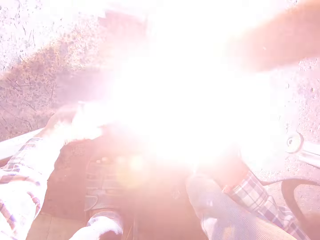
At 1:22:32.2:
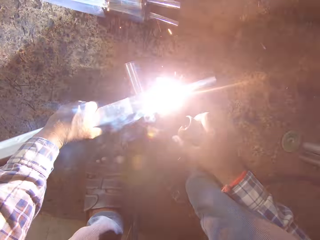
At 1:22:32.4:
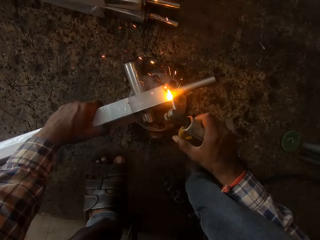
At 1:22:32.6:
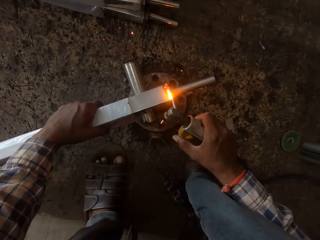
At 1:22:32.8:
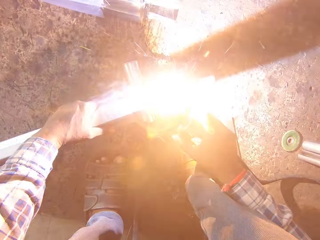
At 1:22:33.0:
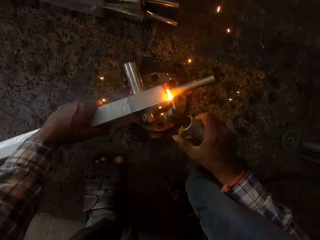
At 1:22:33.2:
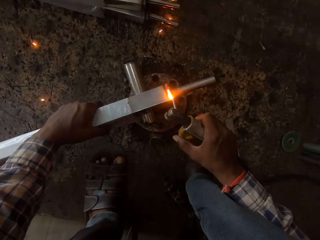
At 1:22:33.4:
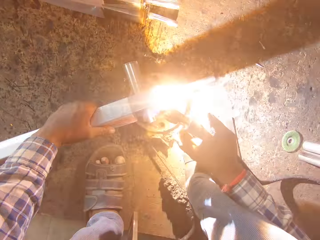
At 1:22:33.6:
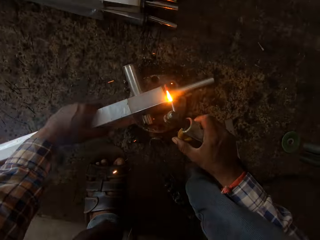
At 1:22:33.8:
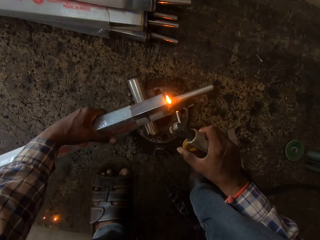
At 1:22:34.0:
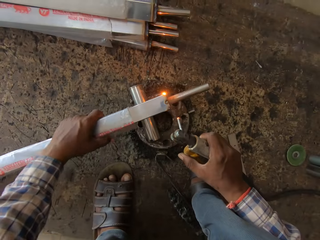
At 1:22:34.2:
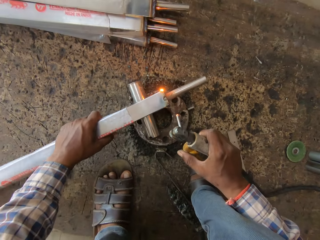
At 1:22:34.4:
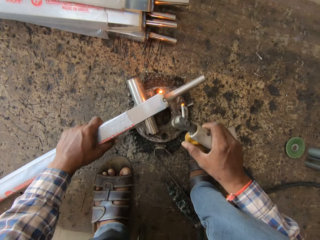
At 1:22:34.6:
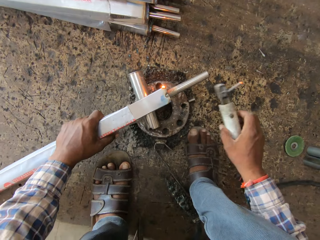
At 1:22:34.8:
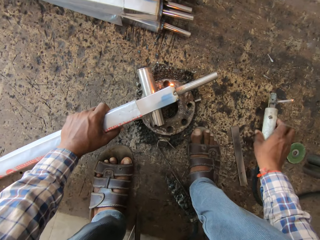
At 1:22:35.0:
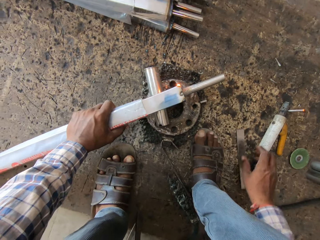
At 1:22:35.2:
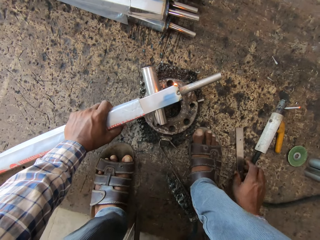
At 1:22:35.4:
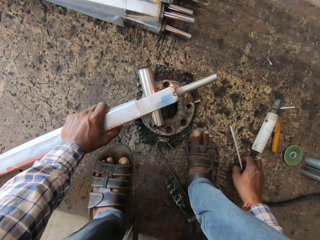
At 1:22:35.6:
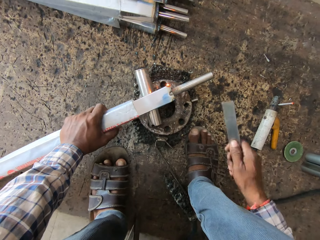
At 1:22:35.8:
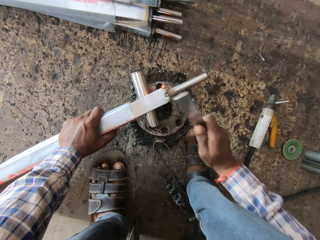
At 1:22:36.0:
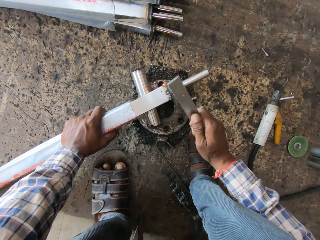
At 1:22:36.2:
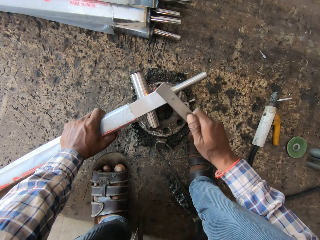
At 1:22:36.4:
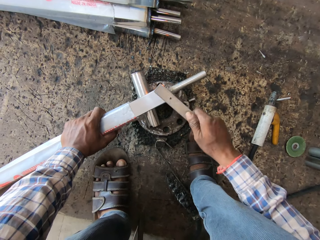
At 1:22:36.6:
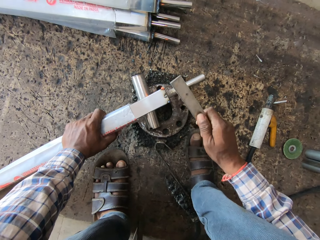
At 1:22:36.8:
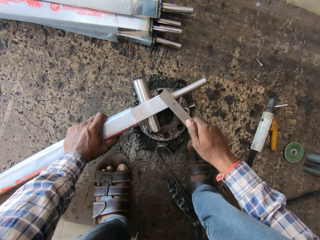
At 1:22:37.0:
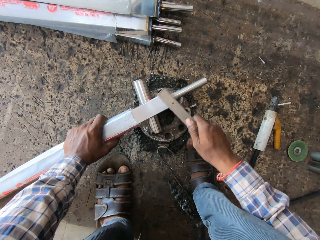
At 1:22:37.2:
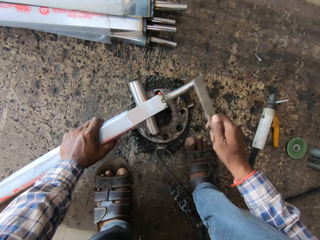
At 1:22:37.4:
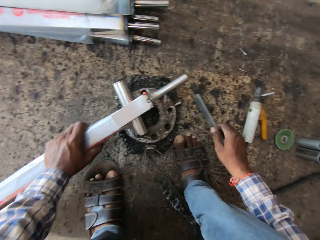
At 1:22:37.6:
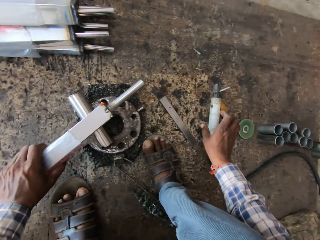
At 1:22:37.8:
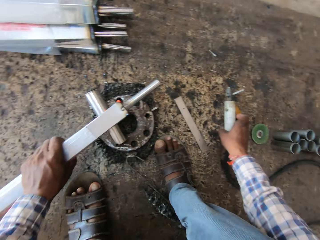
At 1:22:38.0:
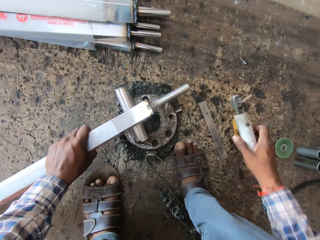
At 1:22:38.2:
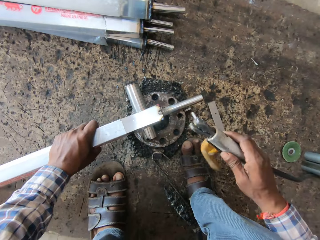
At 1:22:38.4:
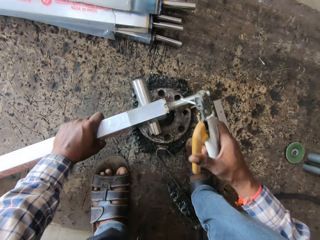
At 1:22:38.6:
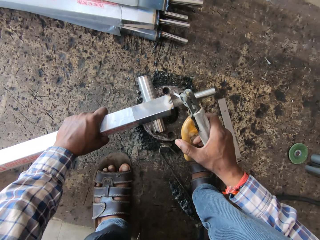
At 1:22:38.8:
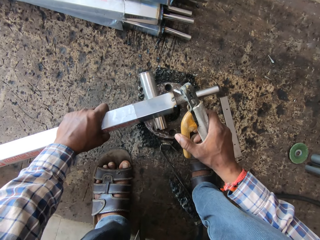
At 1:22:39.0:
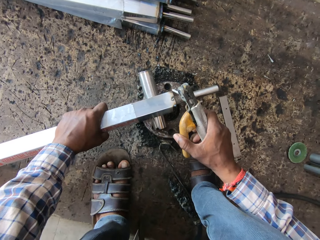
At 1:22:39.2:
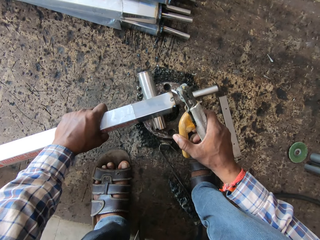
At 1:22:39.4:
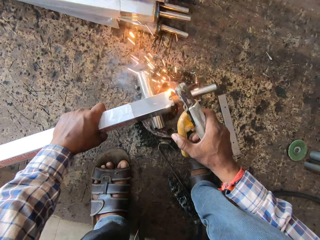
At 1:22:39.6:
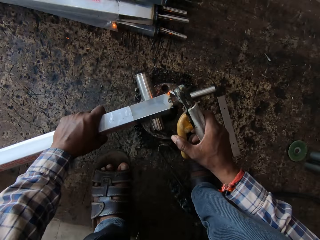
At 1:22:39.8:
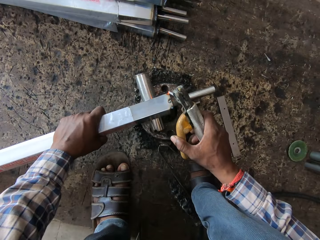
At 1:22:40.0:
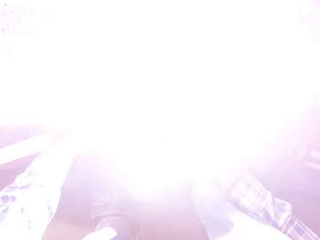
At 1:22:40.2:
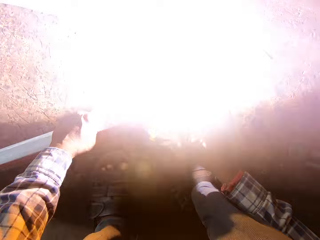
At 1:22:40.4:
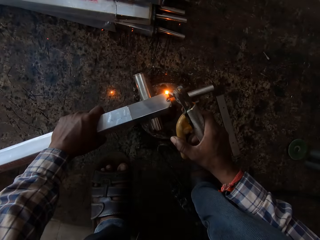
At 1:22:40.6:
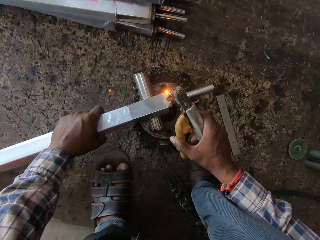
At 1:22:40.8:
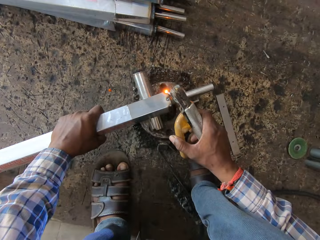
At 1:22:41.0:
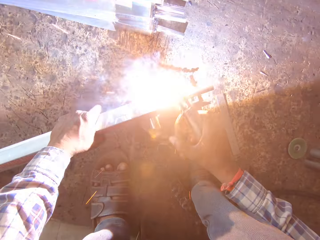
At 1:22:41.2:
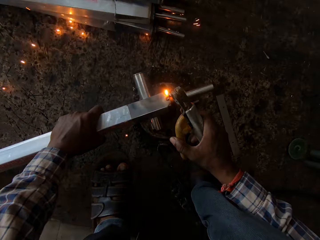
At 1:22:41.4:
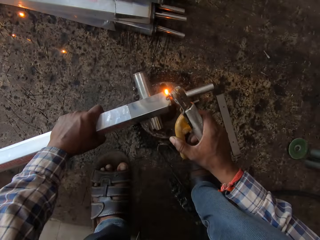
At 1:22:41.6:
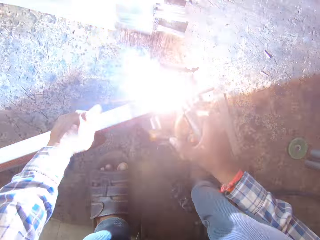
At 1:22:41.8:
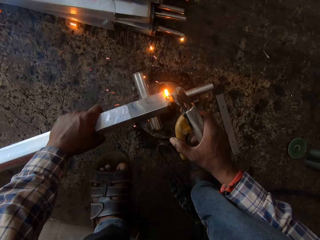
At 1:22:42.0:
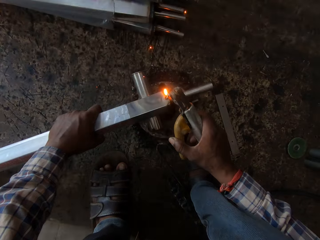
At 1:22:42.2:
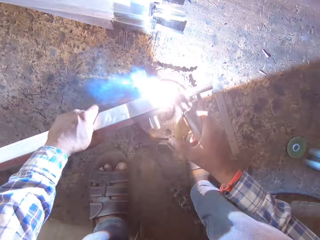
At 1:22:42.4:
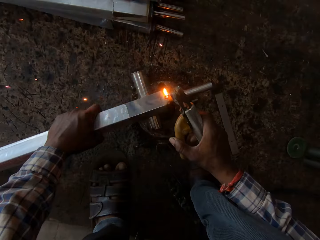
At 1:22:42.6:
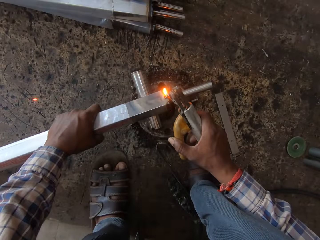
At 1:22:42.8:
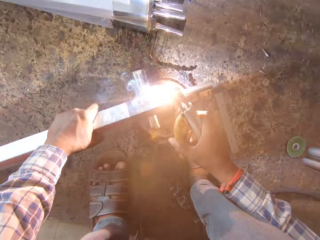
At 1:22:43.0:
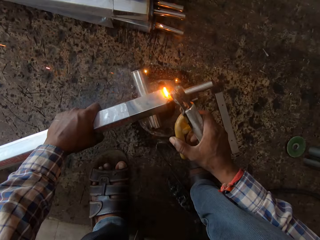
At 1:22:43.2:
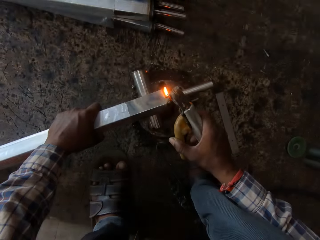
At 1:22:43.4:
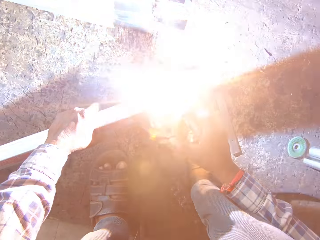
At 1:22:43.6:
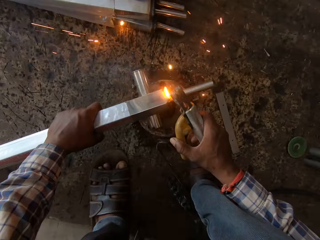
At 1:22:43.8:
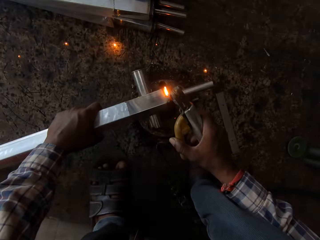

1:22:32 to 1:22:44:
The camera wearer adjusts the rectangular pipe with his left hand. He drops the welding machine in his right hand on the ground. He picks up the iron rod on the ground with his left hand. He hits the rectangular pipe with the iron rod in his right hand. He drops the iron rod in his right hand on the floor. He picks up the welding machine on the ground with his right hand. He welds the rectangular pipe and the rod with the welding machine in his right hand.

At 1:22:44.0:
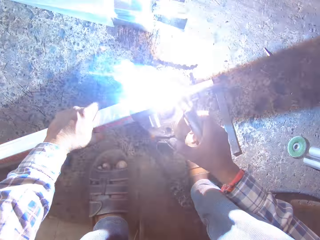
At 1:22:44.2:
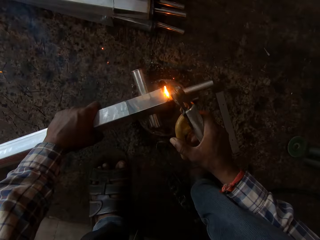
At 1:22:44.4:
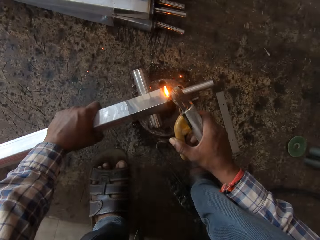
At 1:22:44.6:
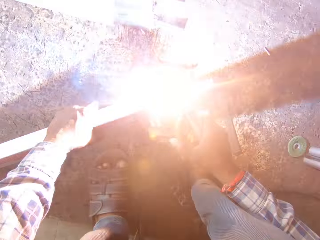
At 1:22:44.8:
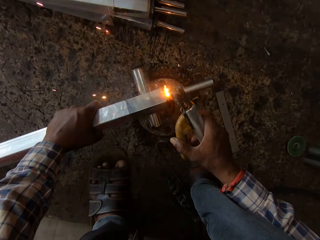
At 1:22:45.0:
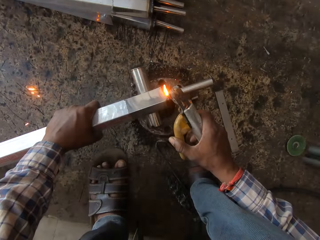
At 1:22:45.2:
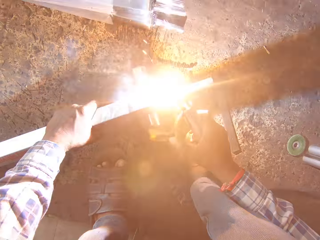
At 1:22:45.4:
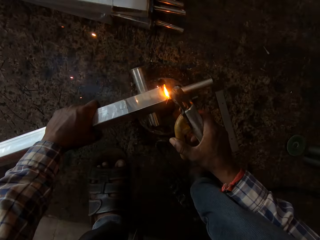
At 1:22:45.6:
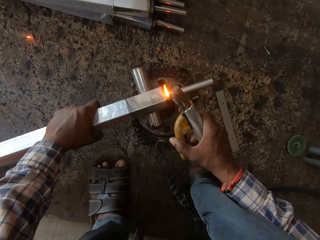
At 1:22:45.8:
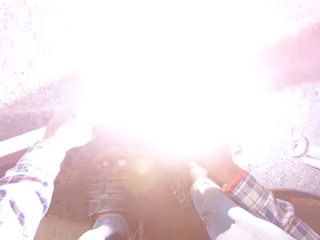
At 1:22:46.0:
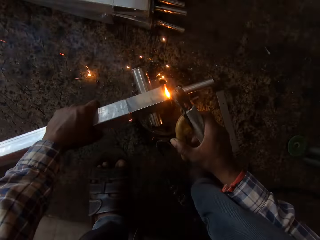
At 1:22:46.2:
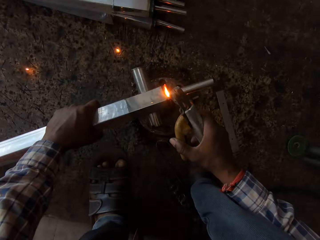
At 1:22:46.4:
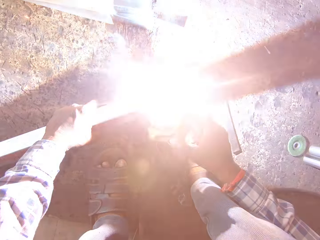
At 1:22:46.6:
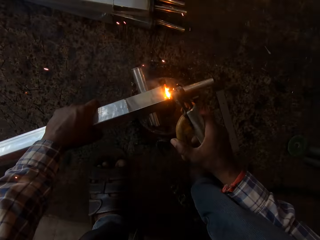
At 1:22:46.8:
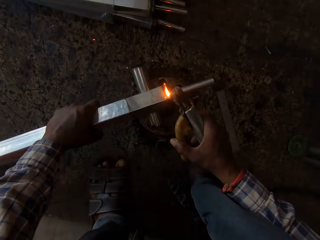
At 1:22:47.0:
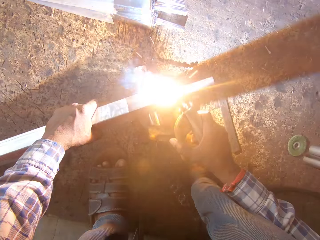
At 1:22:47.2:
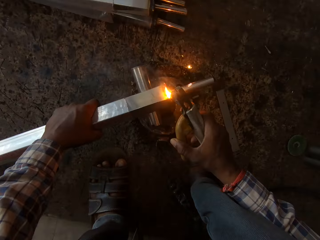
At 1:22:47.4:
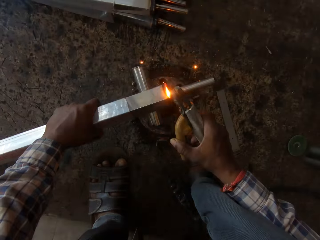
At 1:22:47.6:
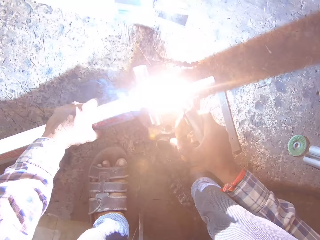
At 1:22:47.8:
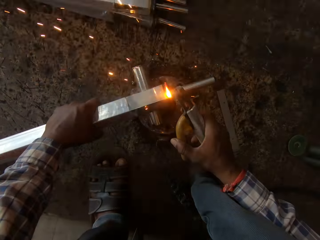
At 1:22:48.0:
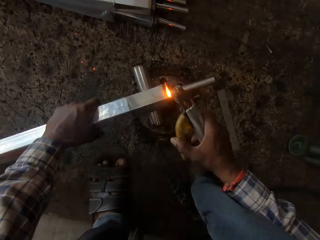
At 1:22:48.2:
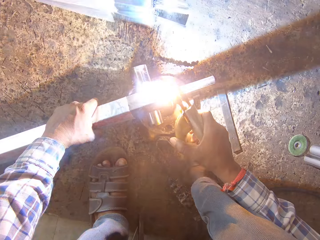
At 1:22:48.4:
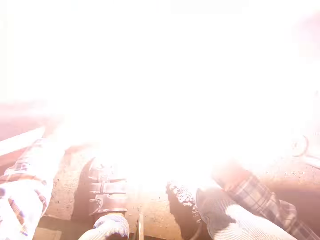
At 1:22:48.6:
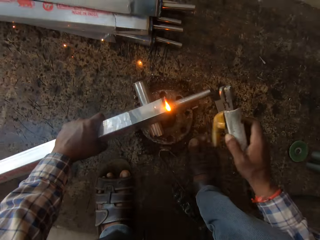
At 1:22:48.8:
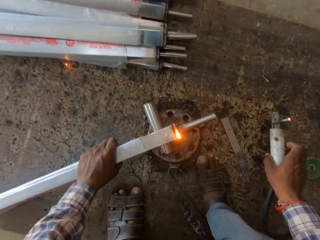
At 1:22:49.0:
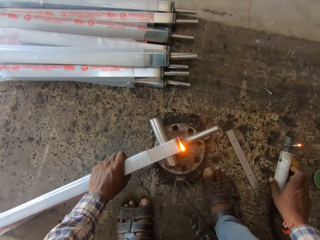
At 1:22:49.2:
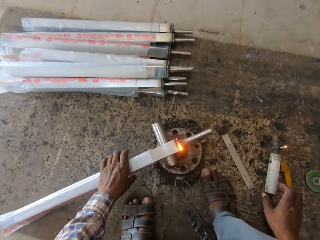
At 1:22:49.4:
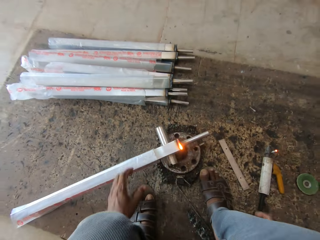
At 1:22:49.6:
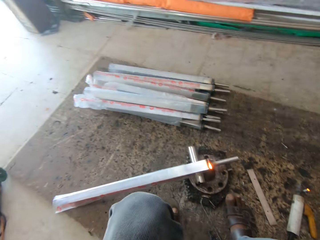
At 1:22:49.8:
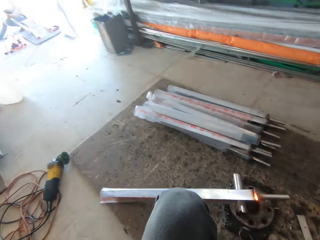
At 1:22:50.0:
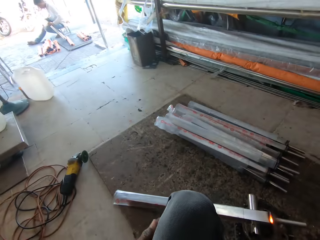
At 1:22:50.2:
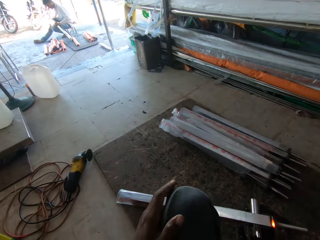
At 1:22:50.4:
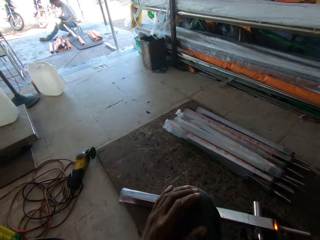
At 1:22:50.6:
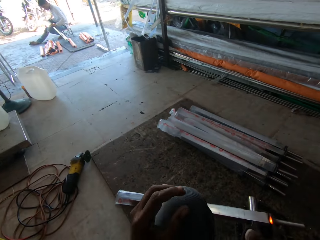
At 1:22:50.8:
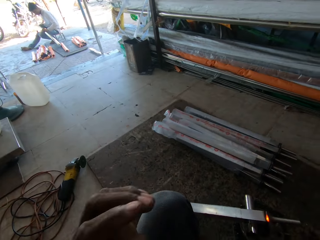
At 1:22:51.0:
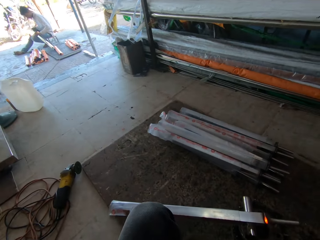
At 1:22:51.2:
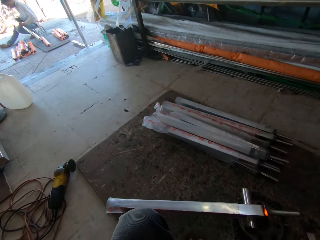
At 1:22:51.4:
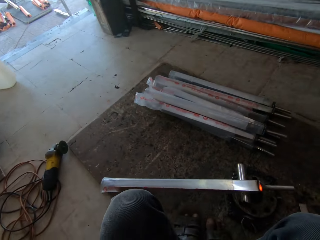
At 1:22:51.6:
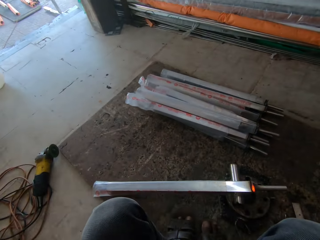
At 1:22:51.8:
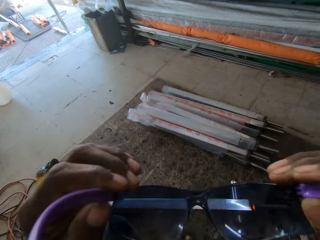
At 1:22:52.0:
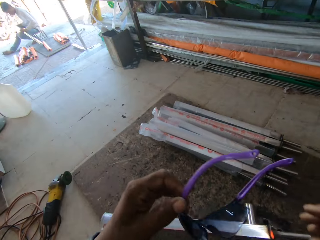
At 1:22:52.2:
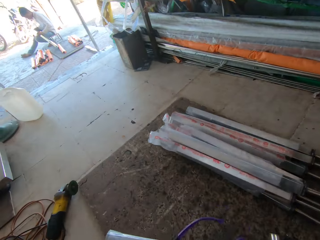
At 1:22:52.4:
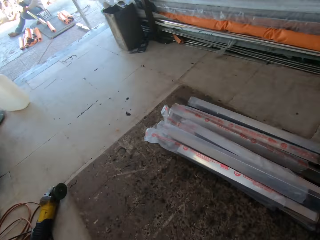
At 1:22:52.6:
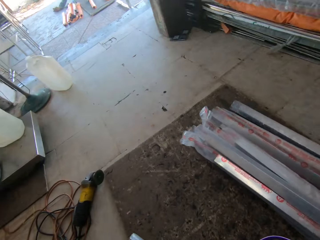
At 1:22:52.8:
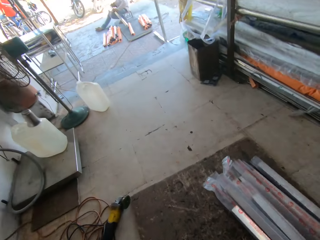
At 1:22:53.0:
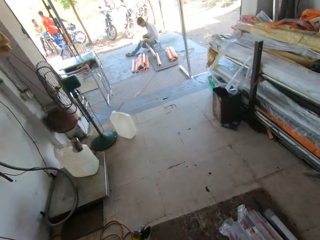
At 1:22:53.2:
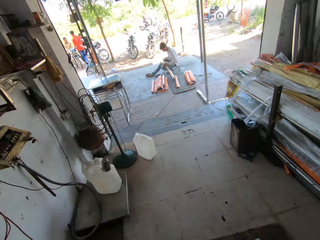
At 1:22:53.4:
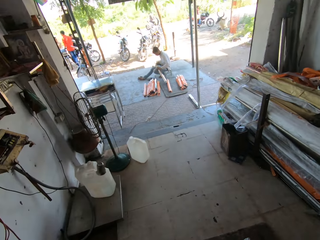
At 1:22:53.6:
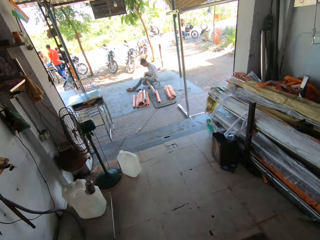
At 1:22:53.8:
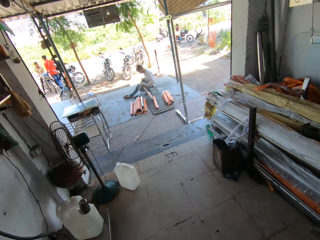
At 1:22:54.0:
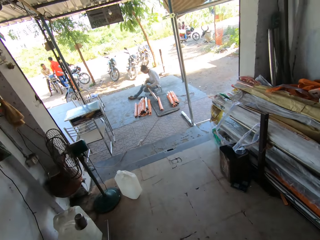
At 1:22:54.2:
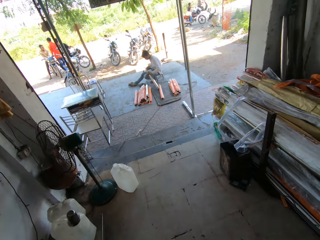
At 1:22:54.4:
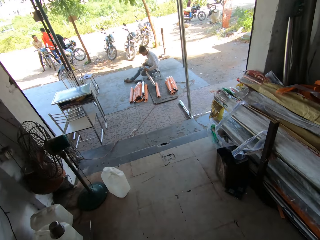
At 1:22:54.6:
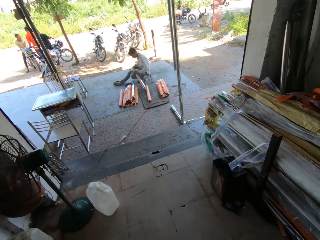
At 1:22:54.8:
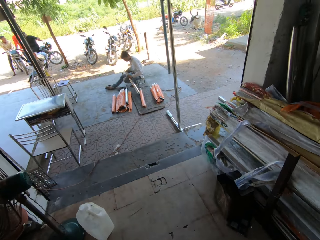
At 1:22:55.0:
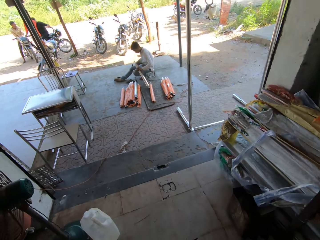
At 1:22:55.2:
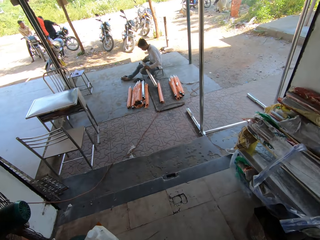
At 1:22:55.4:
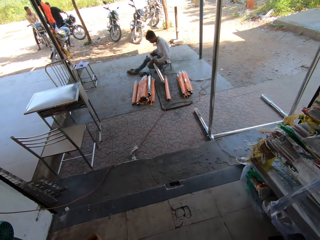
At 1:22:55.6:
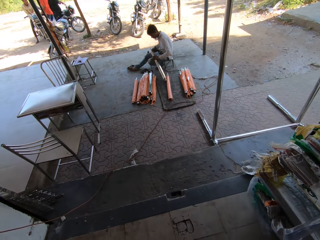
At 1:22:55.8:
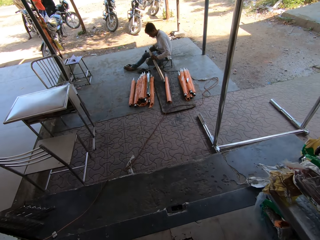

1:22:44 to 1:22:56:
The camera wearer drops the welding machine in his right hand on the ground. He looks around. He removes glasses from his face with both hands. He walks around.
